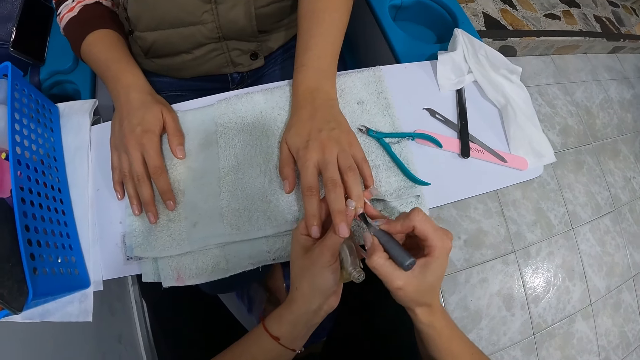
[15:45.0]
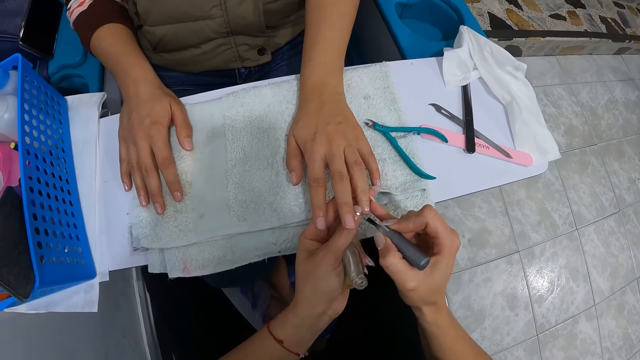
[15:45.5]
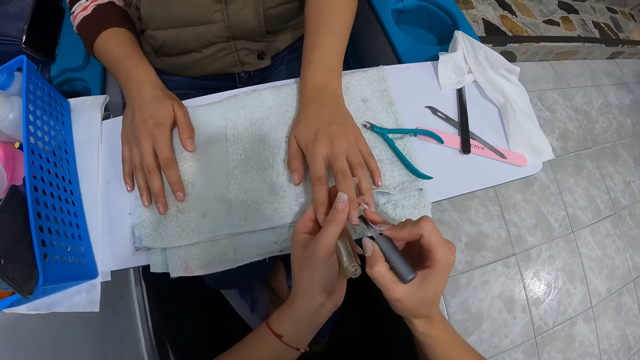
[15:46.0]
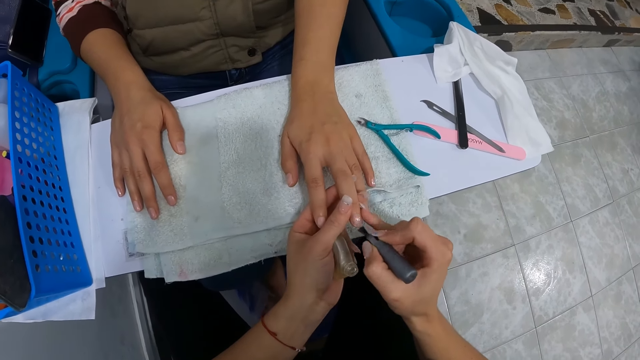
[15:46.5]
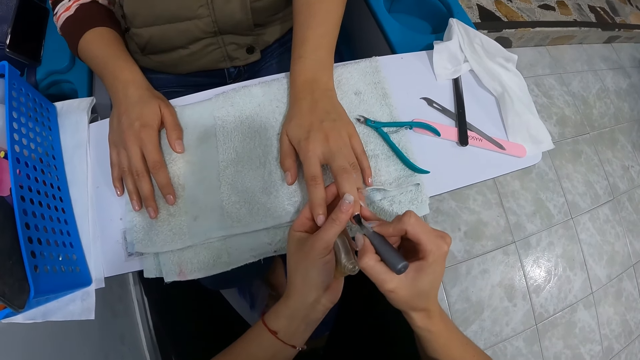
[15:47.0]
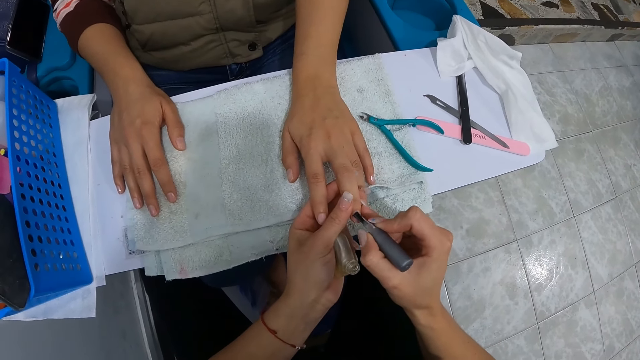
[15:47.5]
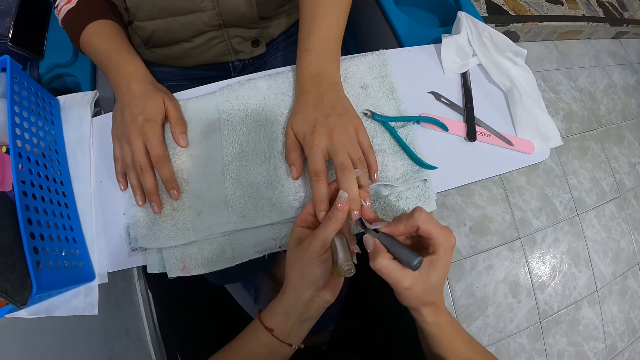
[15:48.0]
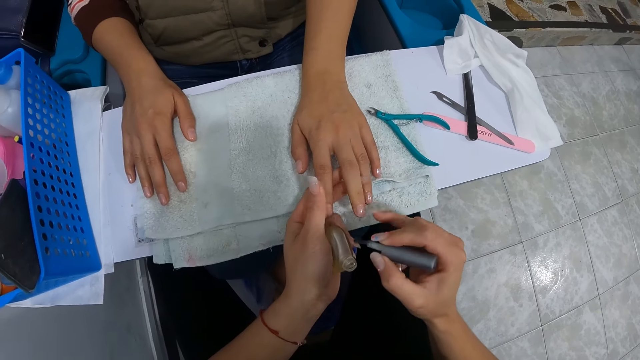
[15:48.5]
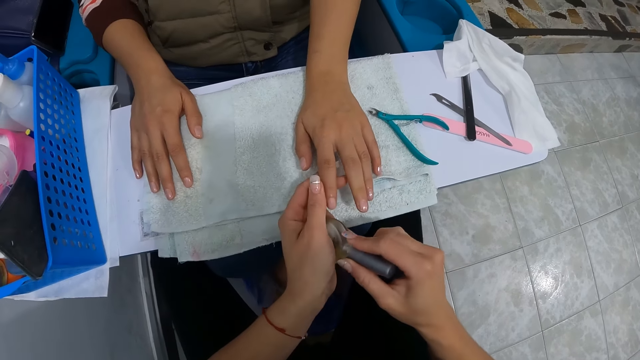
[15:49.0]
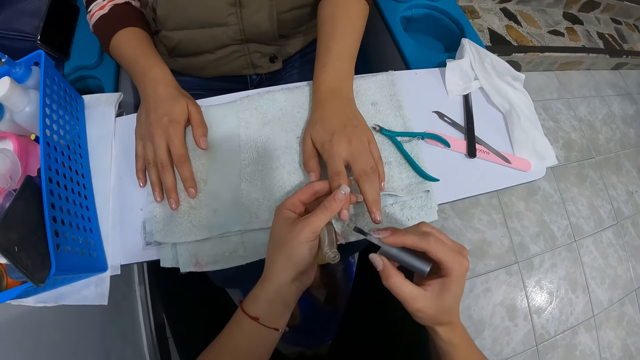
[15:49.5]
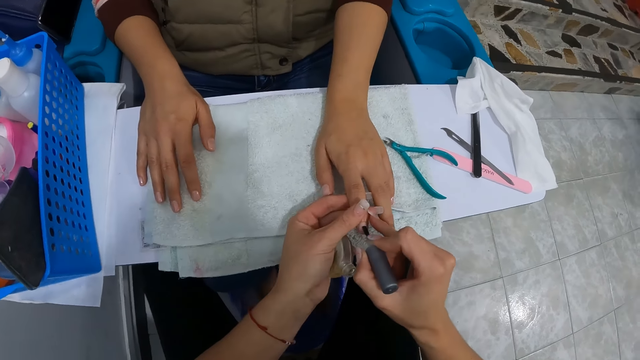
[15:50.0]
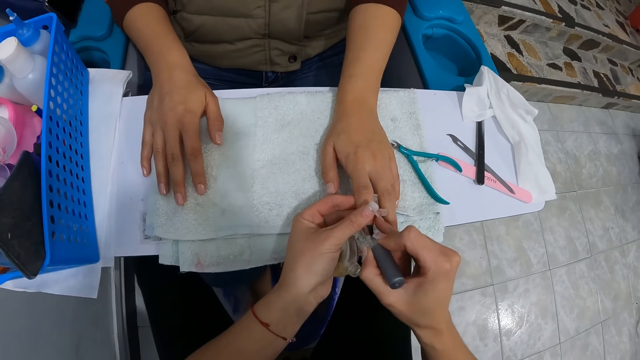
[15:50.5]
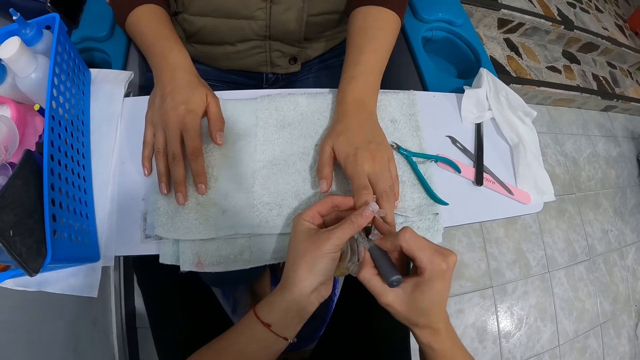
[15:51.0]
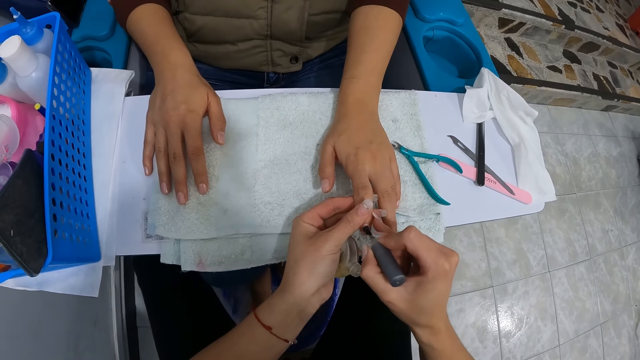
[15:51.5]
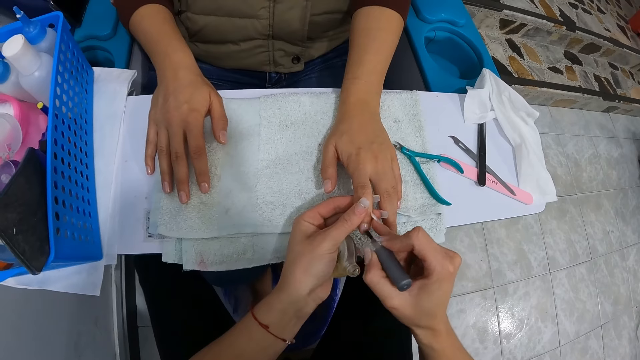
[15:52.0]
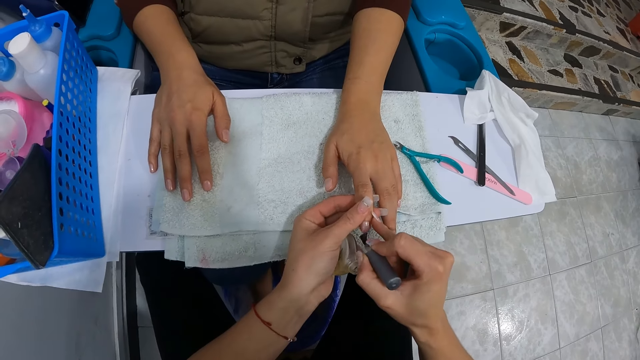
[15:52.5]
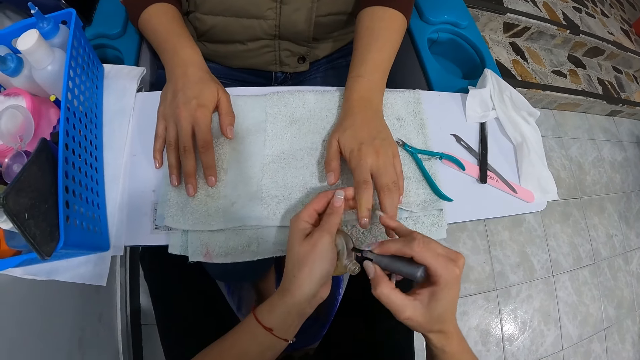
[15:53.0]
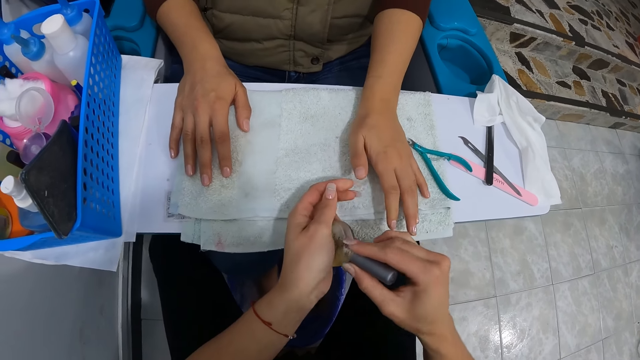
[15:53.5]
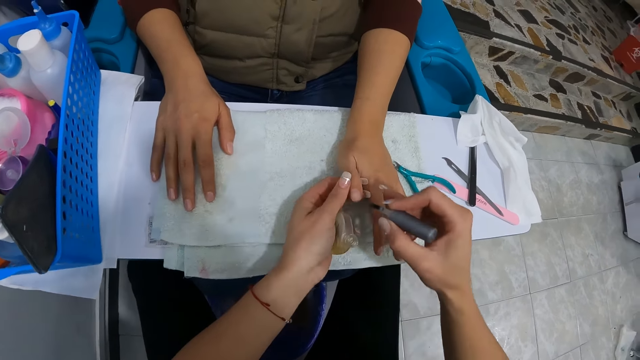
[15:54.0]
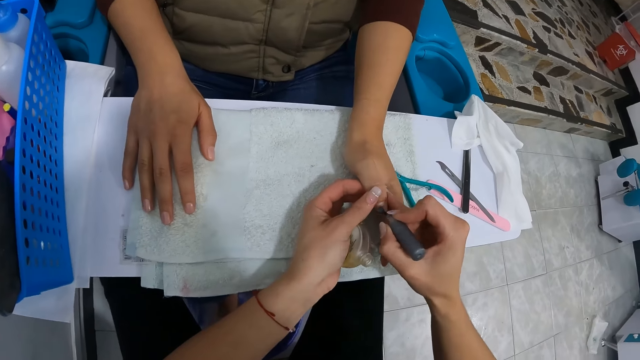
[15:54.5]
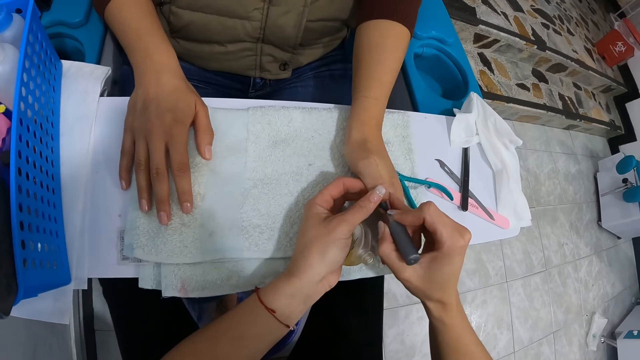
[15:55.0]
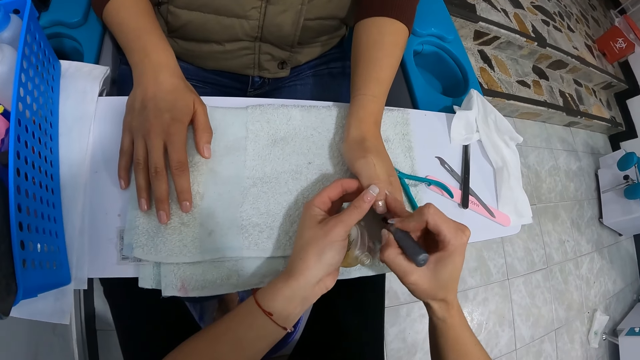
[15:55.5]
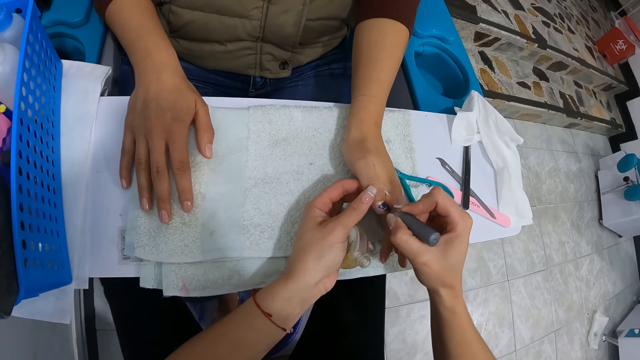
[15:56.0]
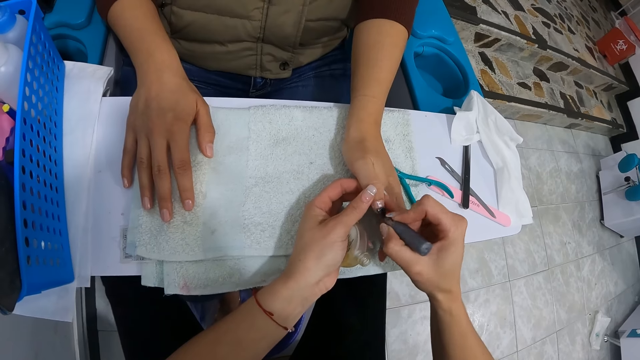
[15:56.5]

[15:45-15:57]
The camera wearer cleans the finger with her left hand. She holds a finger with her left hand. She paints the finger with the nail polish brush with her right hand. She dips the nail polish brush into the bottle of nail polish with her right hand. She holds a finger with her left hand. She paints the finger with the nail polish brush with her right hand. She dips the nail polish brush into the bottle of nail polish with her right hand. She holds a finger with her left hand. She paints the finger with the nail polish brush with her right hand.

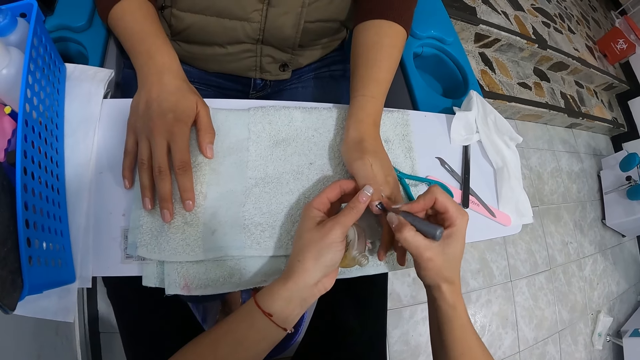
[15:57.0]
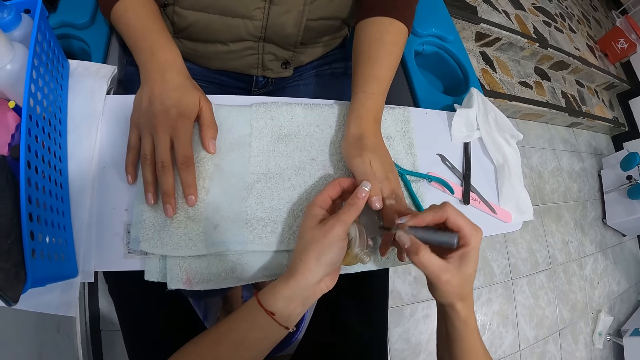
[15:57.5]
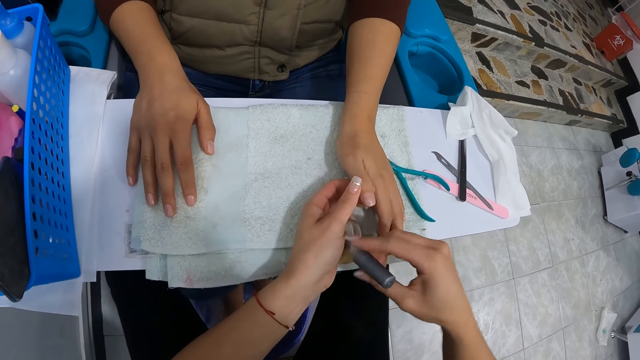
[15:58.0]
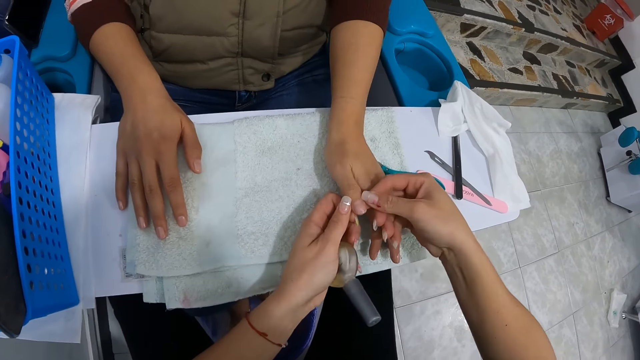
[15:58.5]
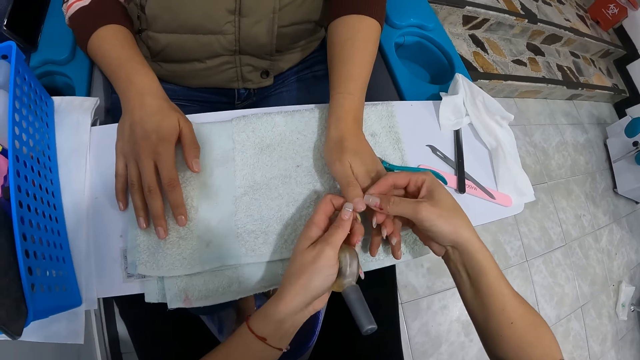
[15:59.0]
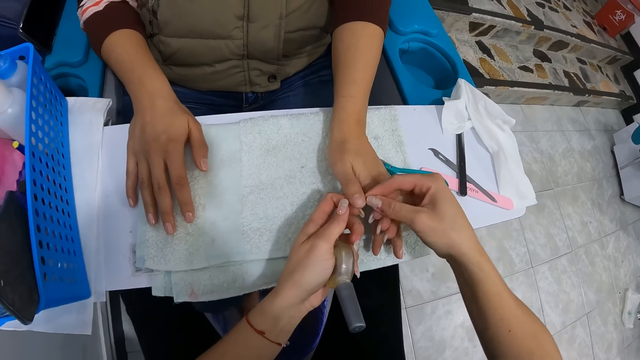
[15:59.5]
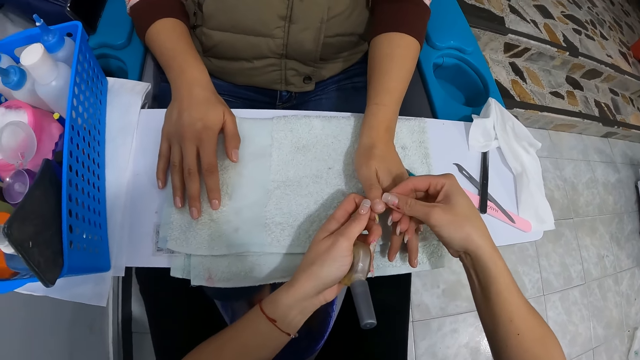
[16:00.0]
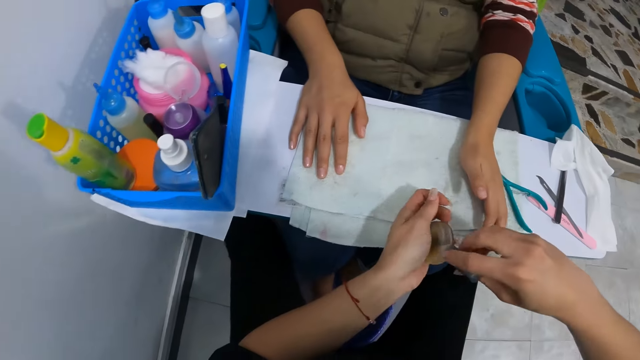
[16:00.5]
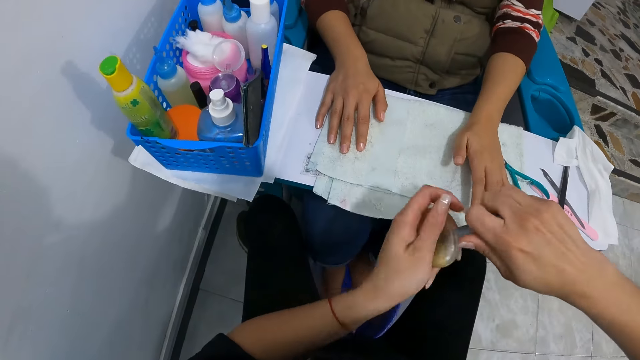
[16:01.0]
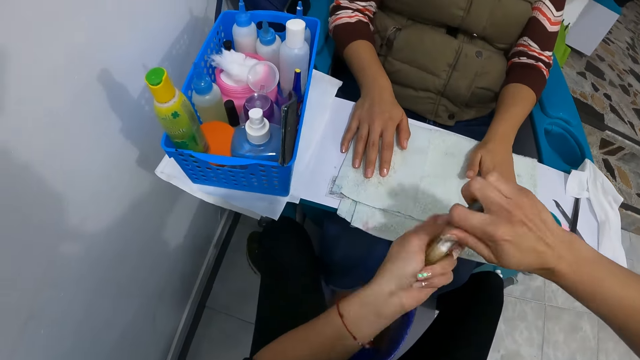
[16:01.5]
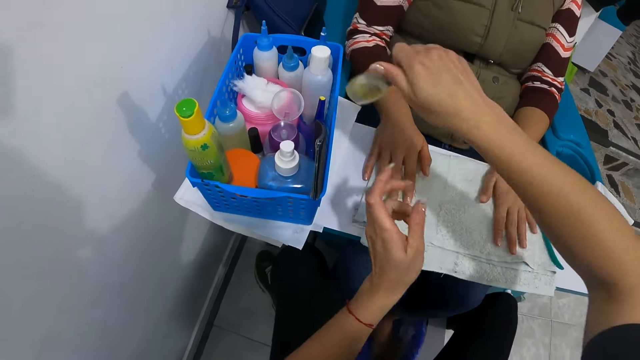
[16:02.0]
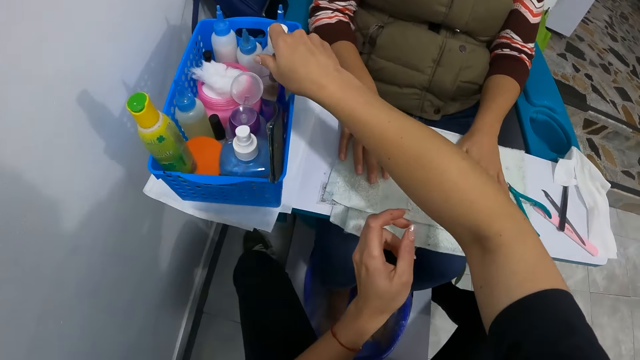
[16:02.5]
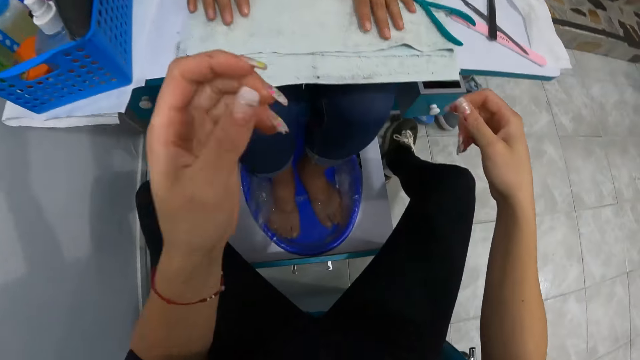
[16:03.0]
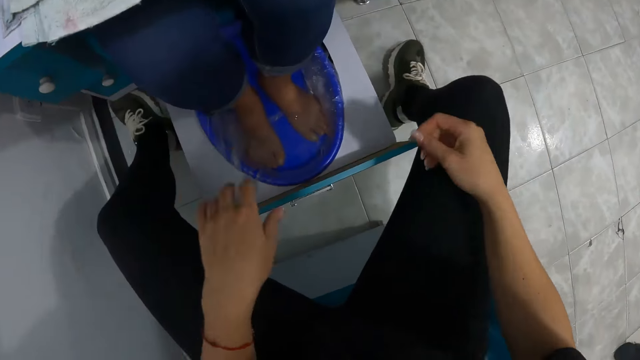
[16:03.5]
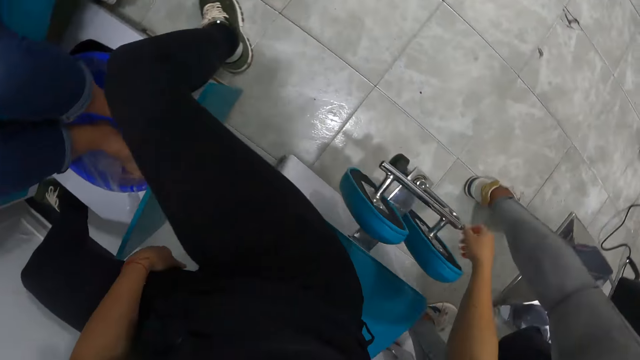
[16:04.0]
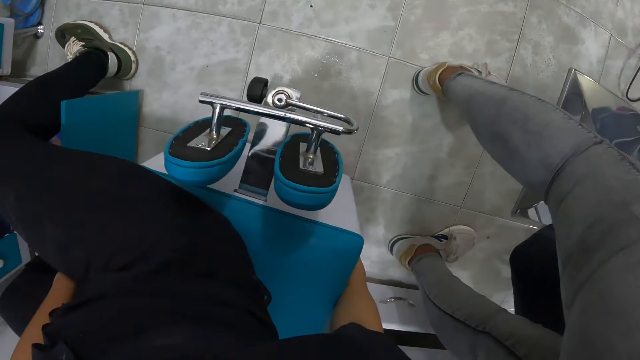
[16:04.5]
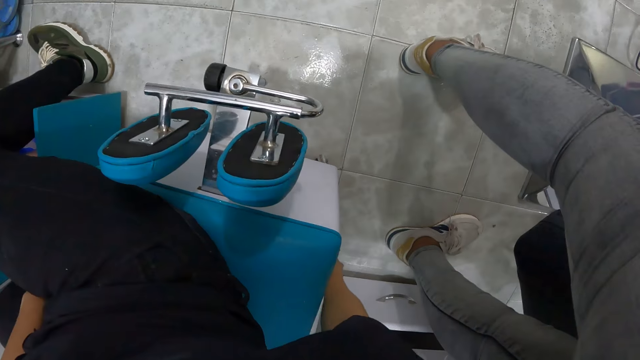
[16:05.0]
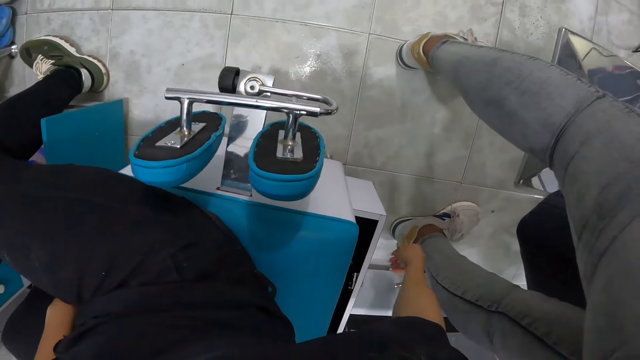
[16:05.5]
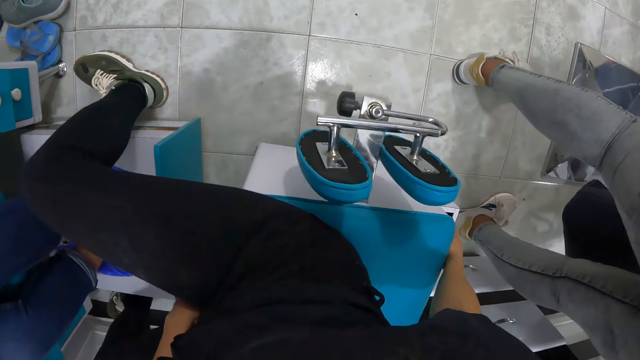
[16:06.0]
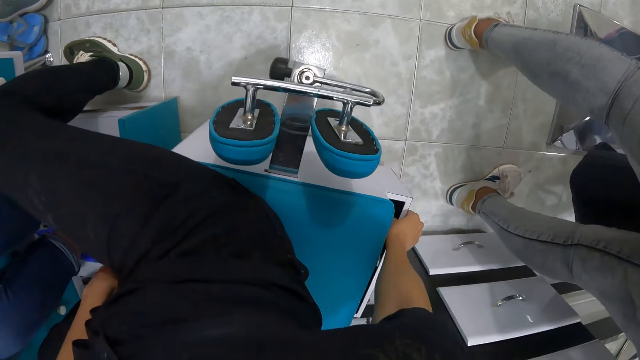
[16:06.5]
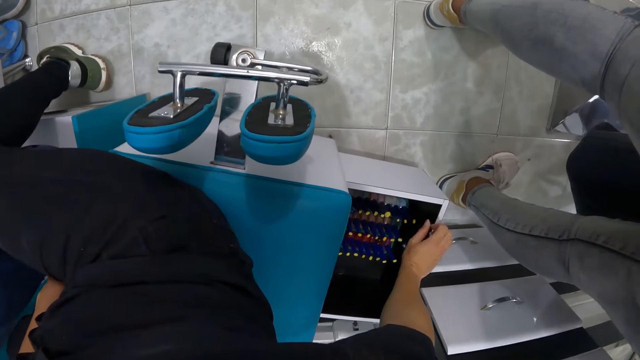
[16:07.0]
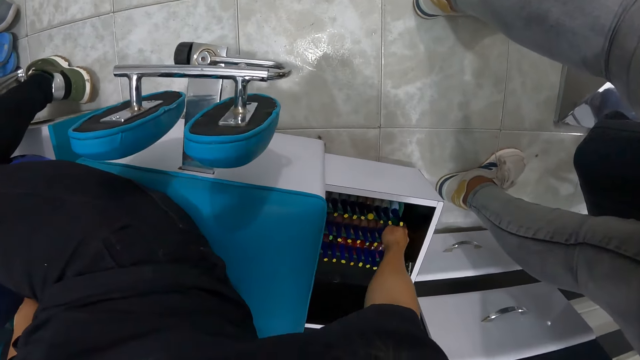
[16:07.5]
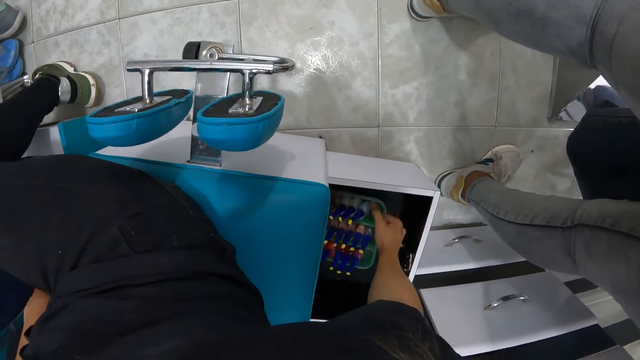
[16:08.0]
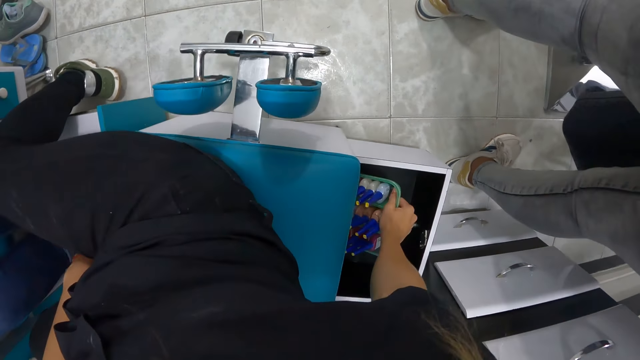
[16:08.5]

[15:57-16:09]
The camera wearer puts the nail polish brush into the bottle of nail polish with her right hand. She cleans the finger with both hands. She closes the bottle of nail polish with both hands. She drops the bottle of nail polish into the basket with her right hand. She opens a drawer with her right hand. She slides her chair forward with her right hand. She opens the drawer with her right hand. She picks up a basket from the drawer with her right hand.
